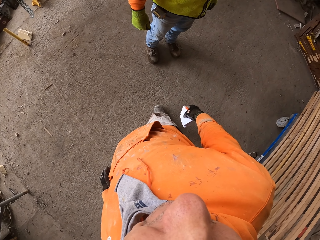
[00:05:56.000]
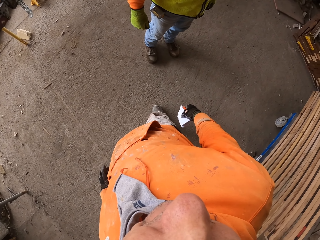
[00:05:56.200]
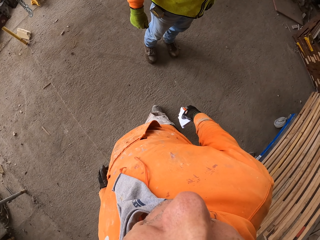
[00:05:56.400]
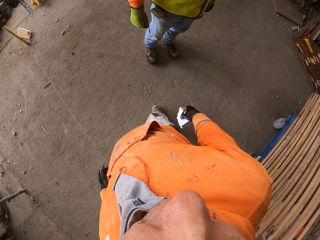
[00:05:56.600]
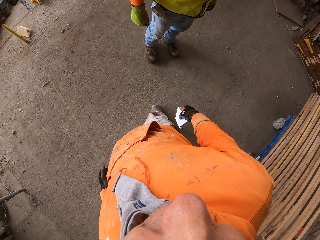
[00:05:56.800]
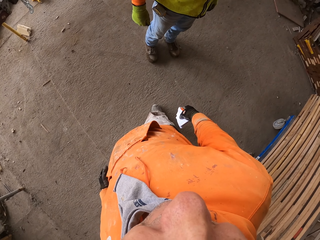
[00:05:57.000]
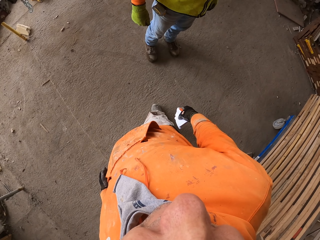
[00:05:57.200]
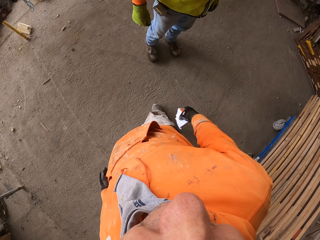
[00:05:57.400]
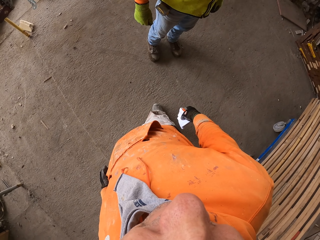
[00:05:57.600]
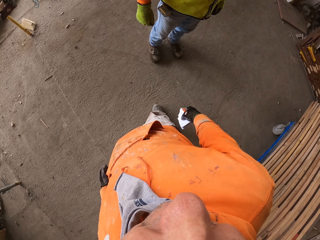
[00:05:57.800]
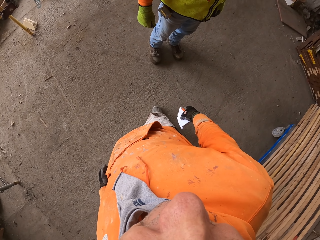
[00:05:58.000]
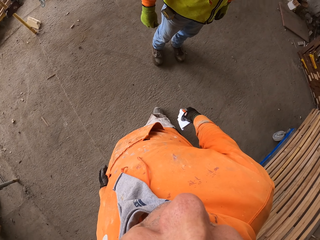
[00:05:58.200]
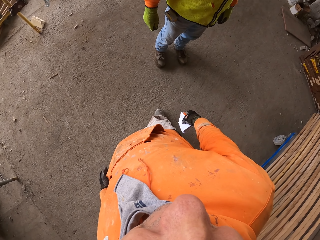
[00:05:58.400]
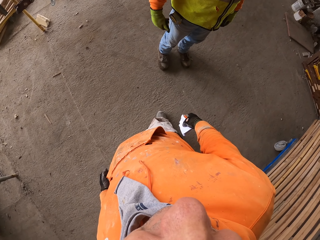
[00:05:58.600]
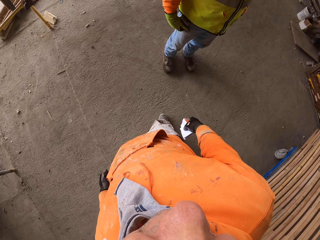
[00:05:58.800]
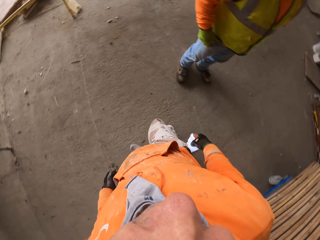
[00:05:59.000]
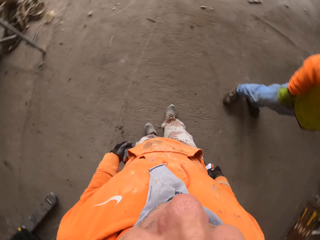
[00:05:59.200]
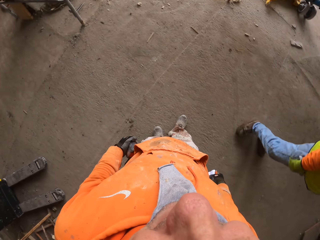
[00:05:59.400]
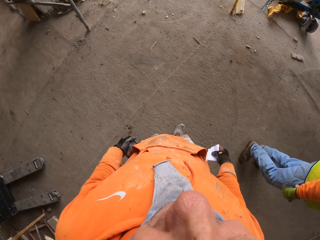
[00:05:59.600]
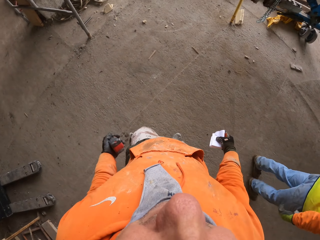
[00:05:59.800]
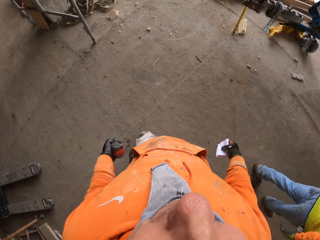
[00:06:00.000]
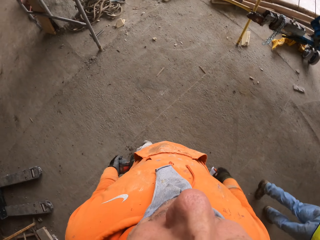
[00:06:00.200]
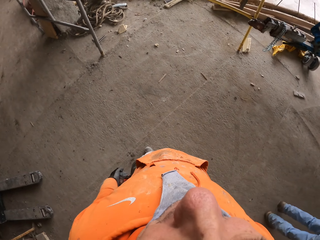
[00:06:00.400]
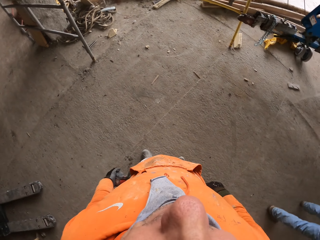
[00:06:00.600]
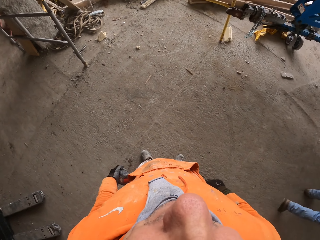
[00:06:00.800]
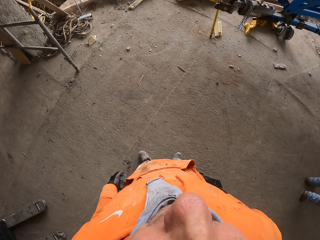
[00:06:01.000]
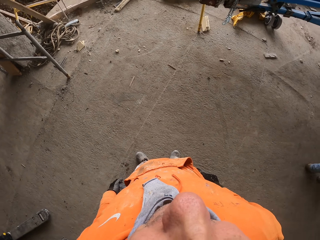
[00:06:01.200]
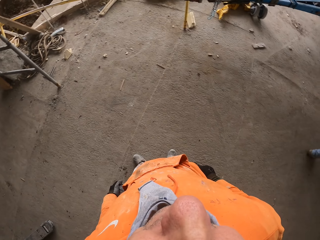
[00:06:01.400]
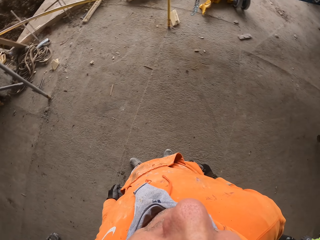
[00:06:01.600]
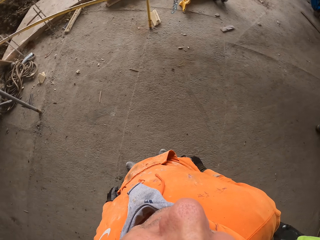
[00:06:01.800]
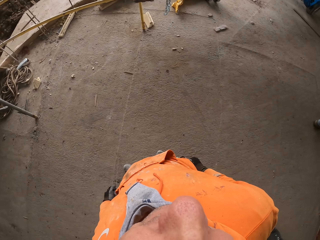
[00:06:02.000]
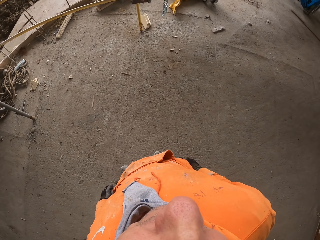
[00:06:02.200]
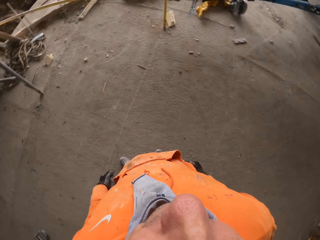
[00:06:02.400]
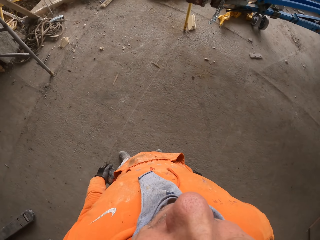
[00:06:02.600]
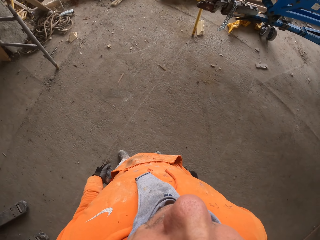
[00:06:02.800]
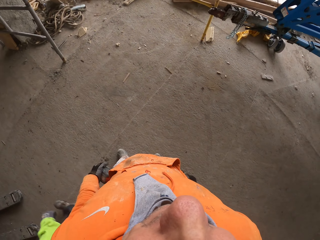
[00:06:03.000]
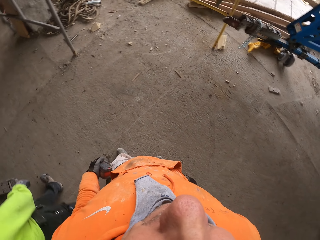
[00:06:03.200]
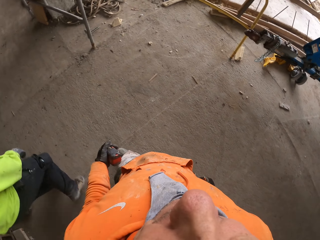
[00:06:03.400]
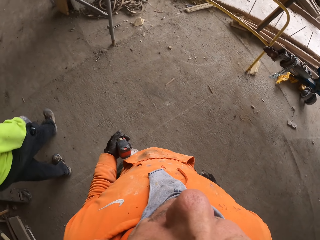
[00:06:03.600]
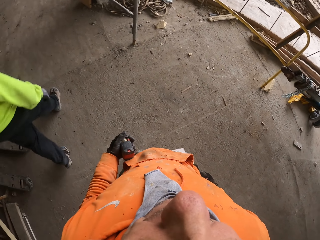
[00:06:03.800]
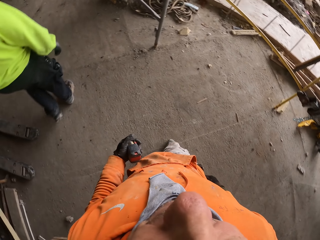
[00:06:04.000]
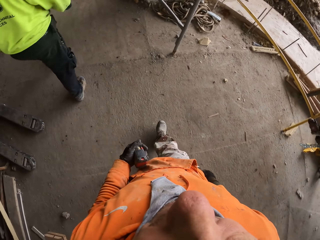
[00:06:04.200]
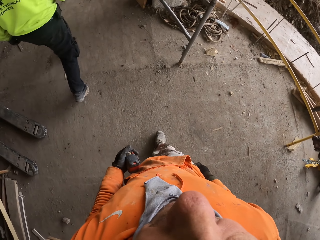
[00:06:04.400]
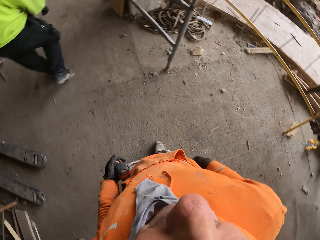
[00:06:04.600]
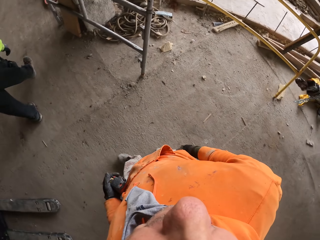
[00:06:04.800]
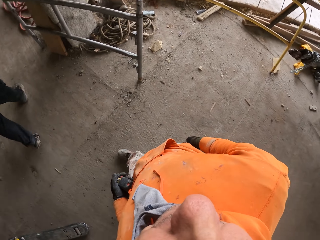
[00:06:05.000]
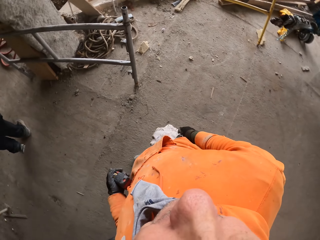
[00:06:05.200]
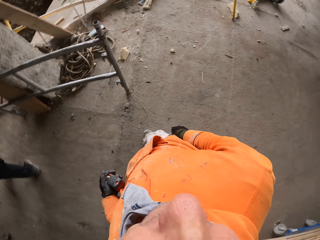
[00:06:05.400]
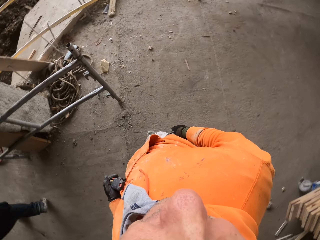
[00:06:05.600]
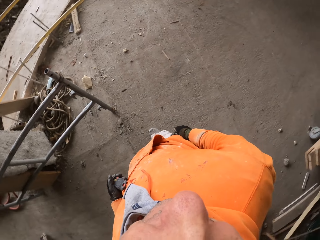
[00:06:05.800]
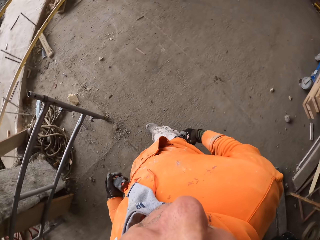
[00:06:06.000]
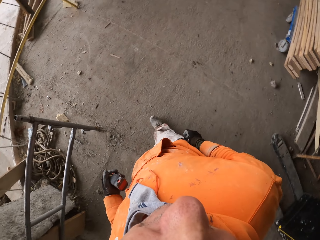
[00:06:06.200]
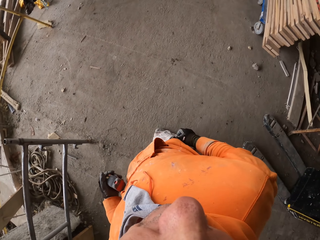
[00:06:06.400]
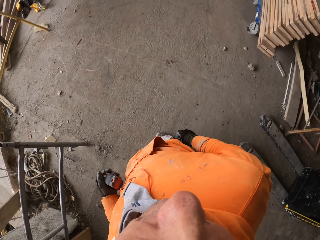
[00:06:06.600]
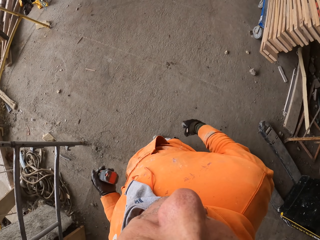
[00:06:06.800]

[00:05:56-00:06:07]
The camera wearer stares at a person. He stands. He looks around the workshop. He puts the papers in the pocket. He touches his trouser pocket. He walks around the building site.

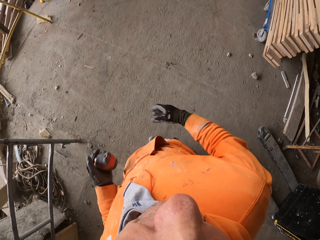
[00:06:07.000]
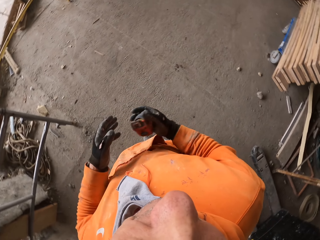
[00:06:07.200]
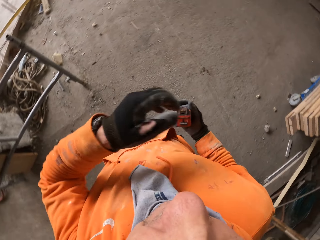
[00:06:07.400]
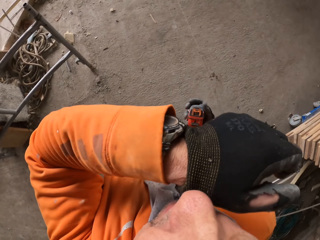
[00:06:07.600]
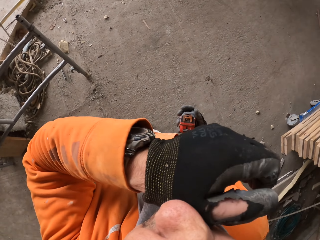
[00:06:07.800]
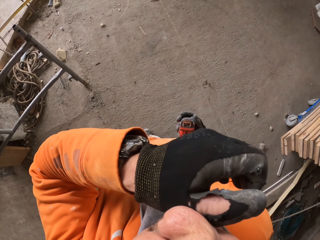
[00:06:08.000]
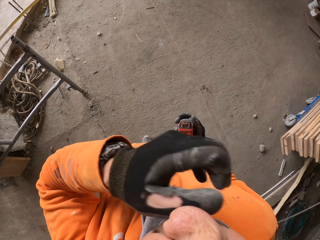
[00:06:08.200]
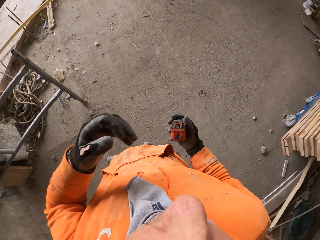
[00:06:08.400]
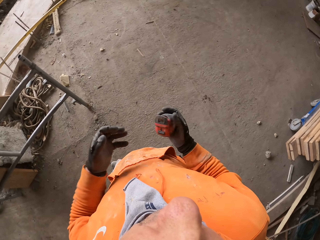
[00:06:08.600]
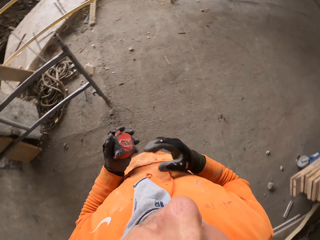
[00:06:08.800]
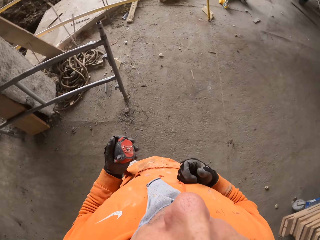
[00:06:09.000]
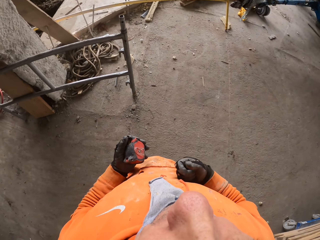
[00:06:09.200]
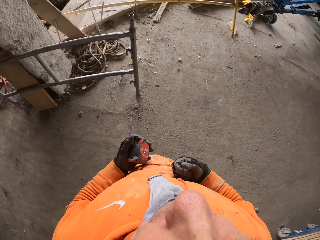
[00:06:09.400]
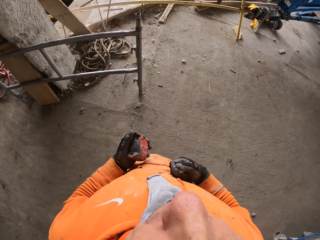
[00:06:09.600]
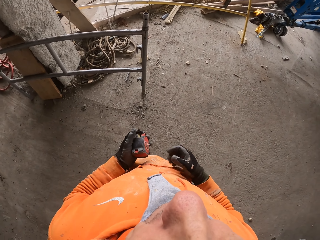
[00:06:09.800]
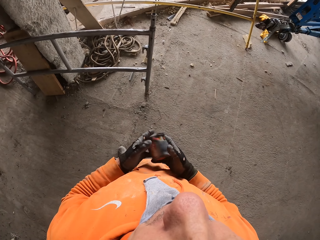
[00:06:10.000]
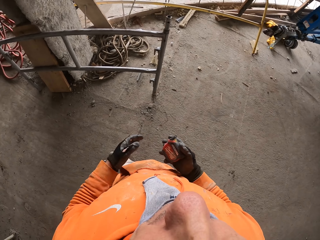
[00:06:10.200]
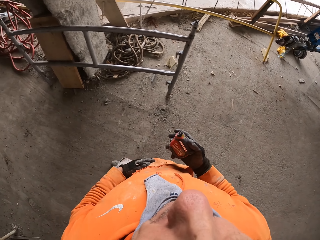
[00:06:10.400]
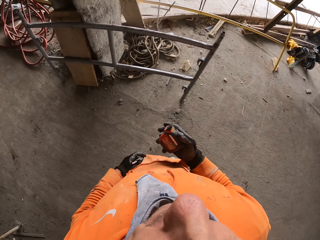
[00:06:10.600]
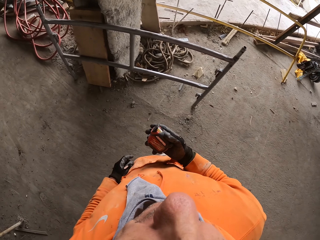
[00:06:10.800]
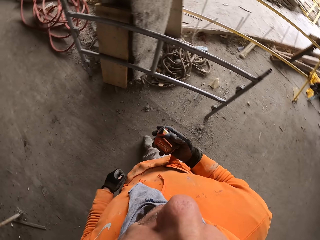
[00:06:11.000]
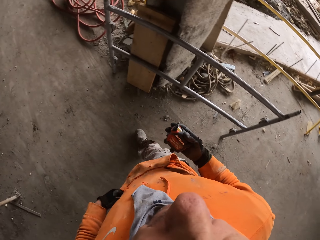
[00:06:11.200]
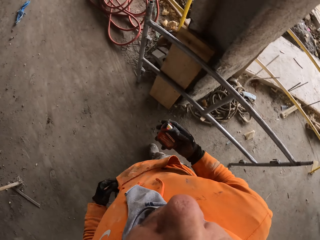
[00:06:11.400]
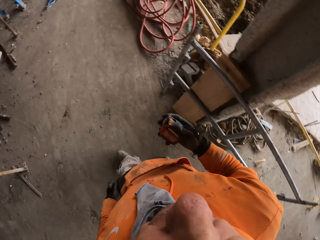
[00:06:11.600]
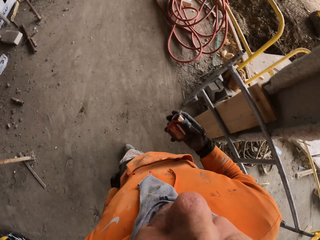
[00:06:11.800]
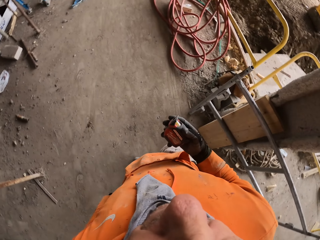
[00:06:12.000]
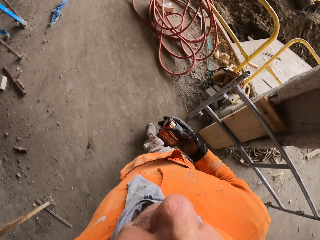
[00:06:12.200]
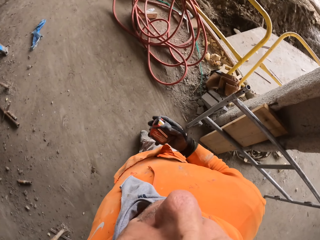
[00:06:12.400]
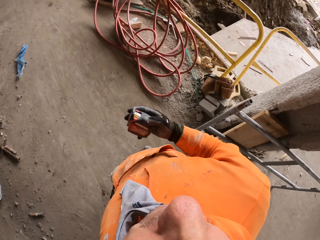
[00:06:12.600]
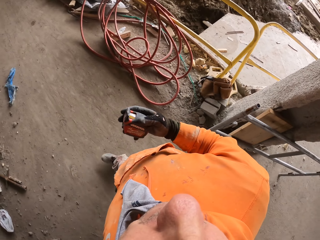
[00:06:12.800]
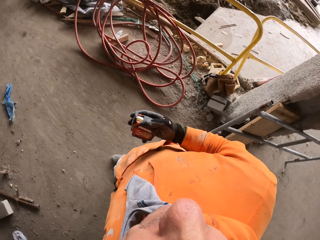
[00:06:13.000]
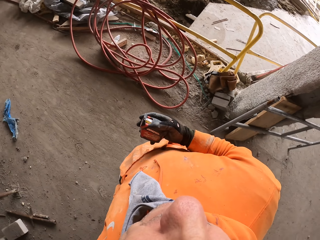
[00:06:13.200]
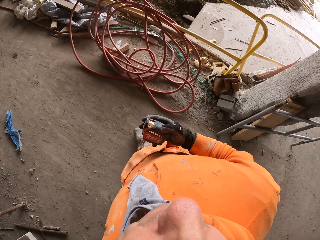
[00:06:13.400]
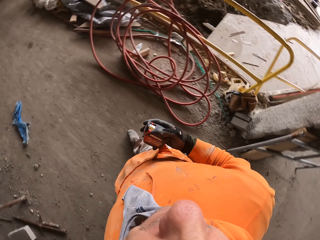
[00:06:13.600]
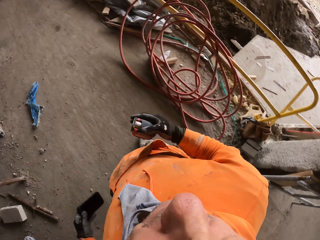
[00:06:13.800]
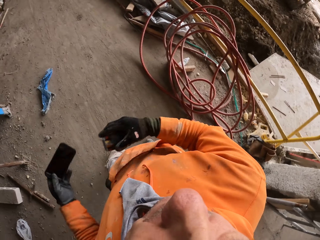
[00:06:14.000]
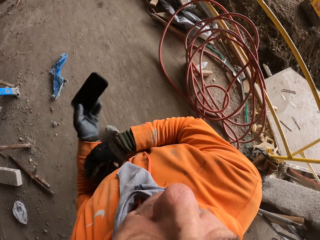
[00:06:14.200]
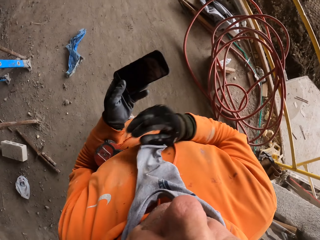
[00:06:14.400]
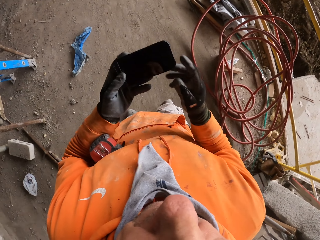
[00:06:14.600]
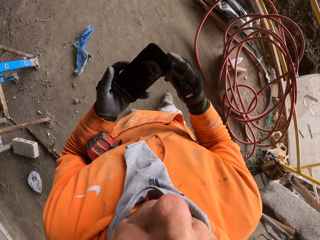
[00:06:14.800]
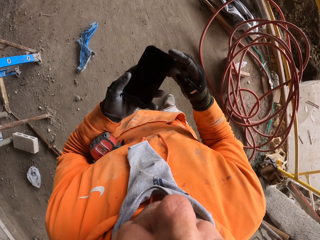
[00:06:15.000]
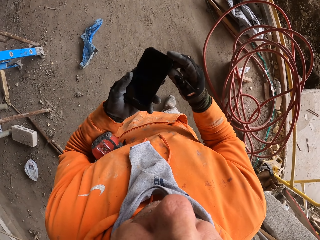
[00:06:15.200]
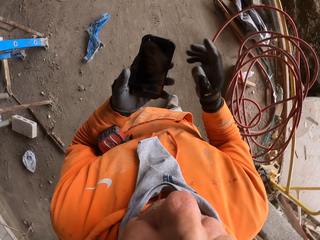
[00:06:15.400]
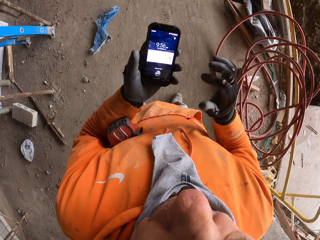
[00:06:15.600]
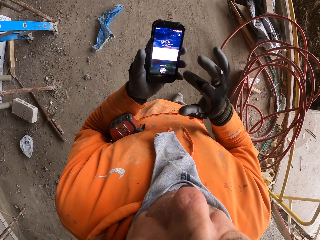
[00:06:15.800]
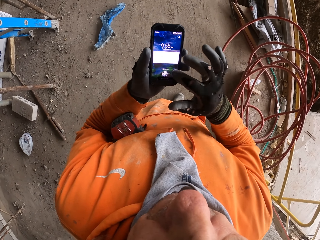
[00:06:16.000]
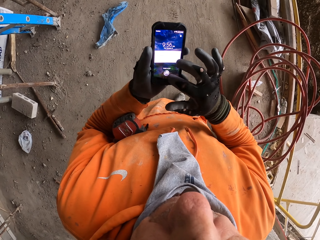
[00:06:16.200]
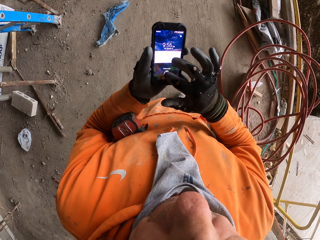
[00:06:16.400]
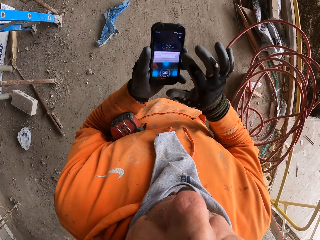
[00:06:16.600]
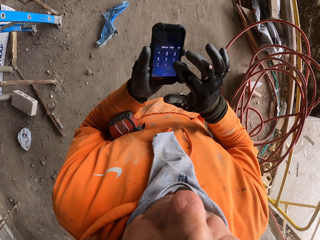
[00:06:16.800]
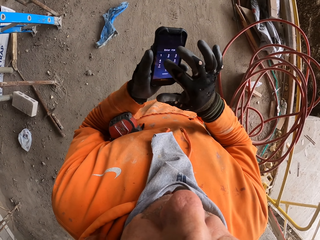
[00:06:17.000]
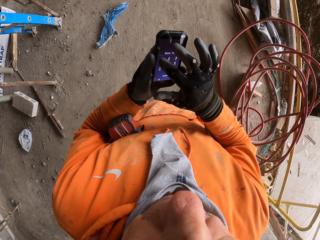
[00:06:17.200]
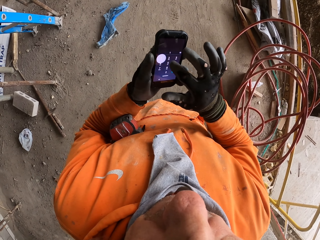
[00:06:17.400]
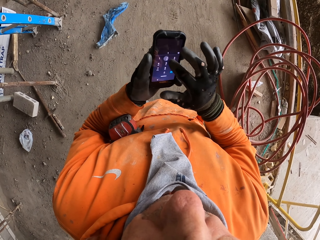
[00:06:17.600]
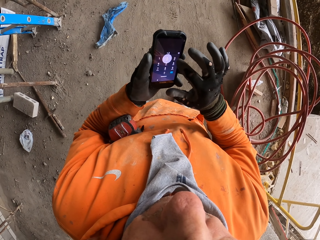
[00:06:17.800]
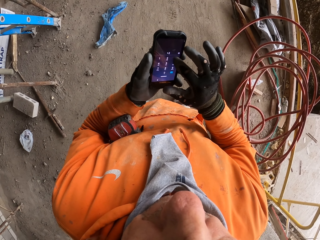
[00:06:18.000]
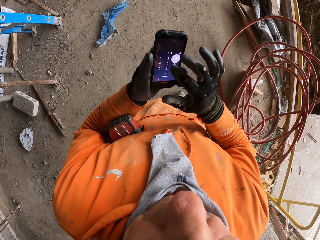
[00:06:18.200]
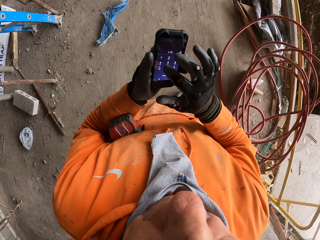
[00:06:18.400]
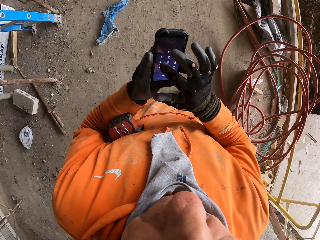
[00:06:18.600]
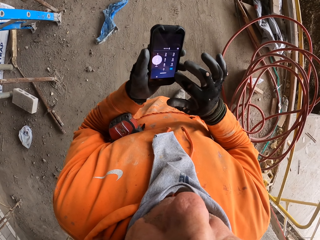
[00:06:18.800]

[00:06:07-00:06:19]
The camera wearer removes the hand from the pocket. He changes the tape measure from the left to the right hand. He lifts his left hand and rubs his nose with his left hand. He drops down the left hand. He throws the tape measure from the right to the left hand. He wipes his hand on the cloth. He throws the tape measure from the left to the right. He walks around the building site. He puts the left hand in the pocket. He walks around the building site. He removes the phone from the pocket. He holds the tape measure in his left hand. He places the tape measure on the elbow. He holds the phone with two hands. He operates the phone in his hands. He swipes the phone.
